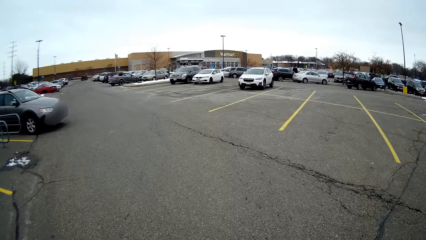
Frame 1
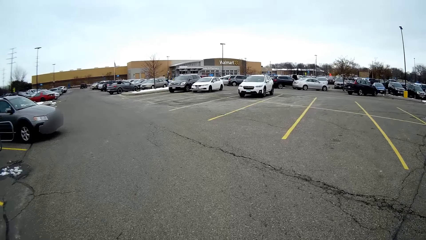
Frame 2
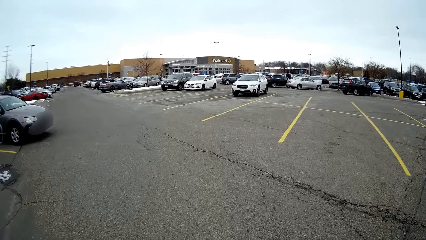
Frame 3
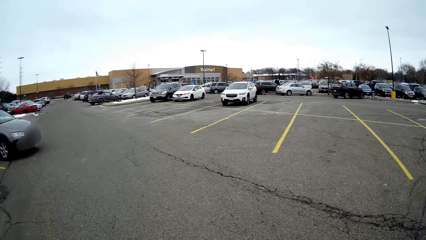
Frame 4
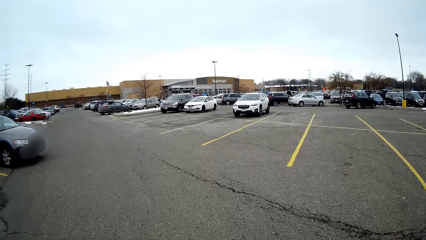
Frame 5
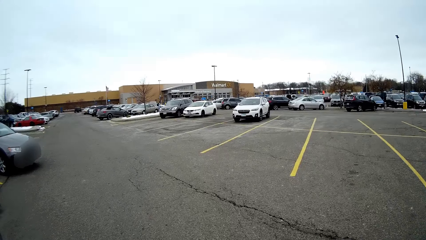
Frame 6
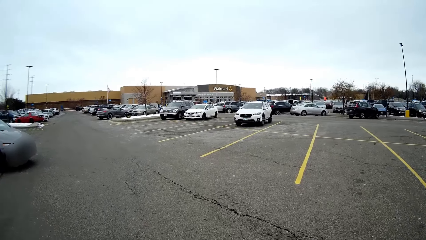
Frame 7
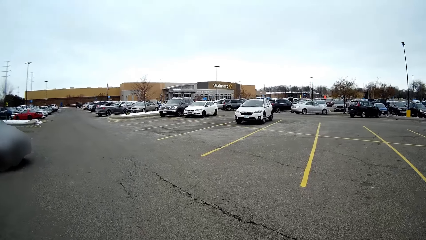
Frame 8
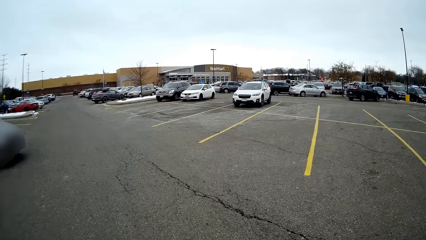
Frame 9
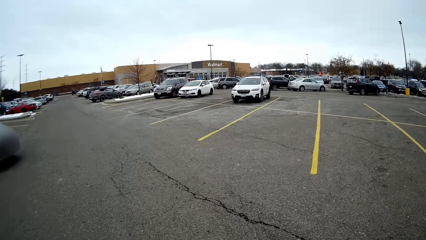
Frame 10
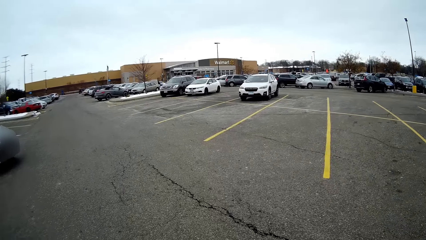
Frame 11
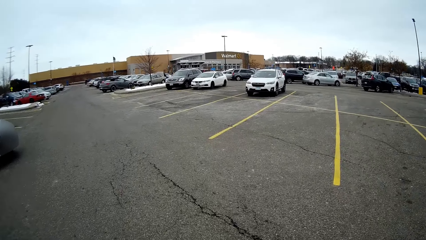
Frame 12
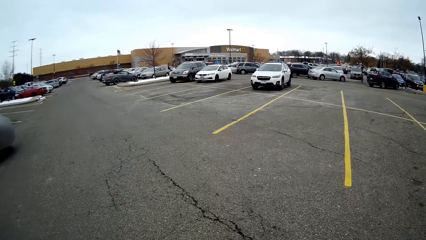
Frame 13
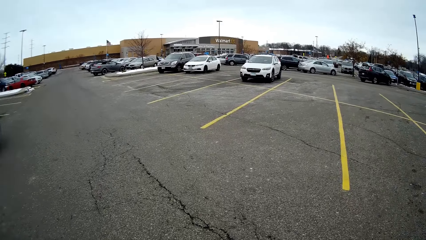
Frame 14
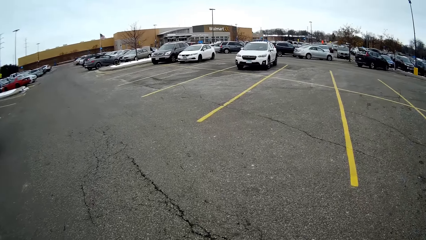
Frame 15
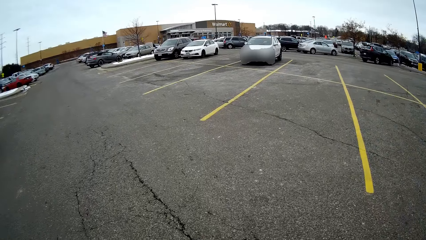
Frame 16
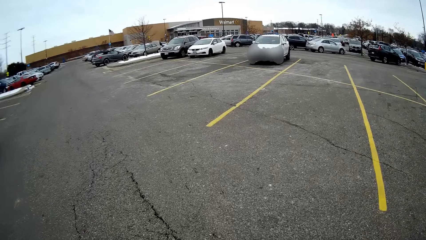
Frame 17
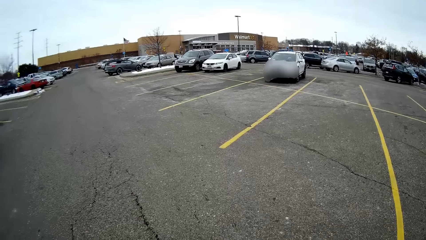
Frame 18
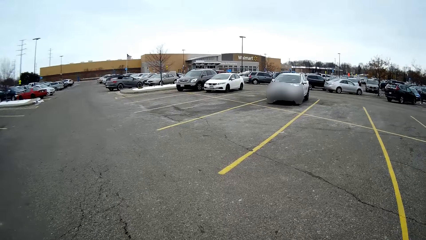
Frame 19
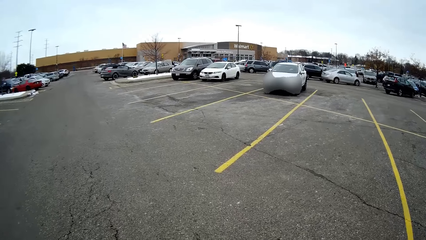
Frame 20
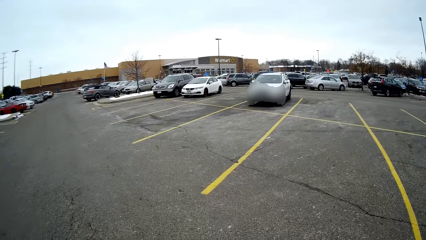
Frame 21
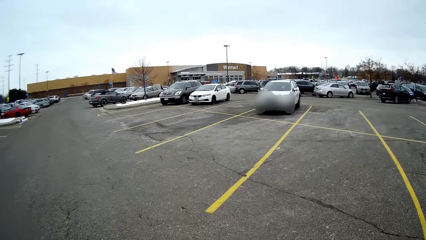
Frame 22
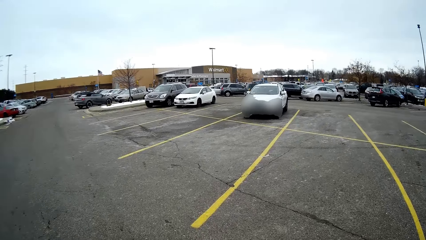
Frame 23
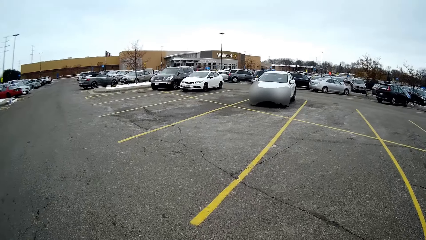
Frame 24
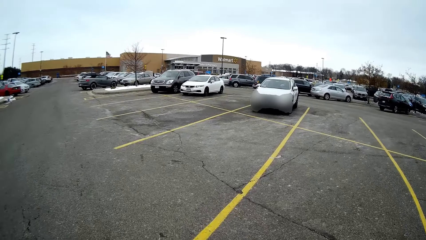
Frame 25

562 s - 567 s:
A person talks with the camera wearer. The camera wearer talks with the person.

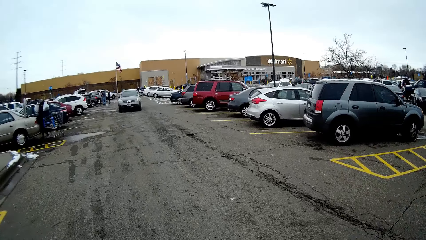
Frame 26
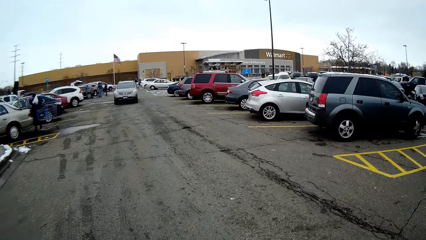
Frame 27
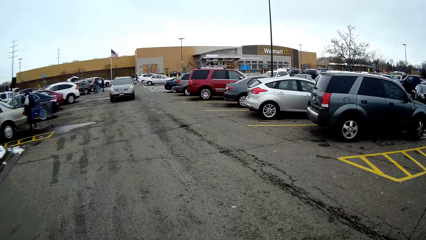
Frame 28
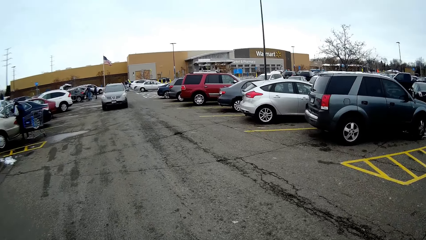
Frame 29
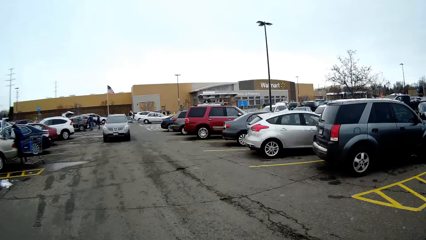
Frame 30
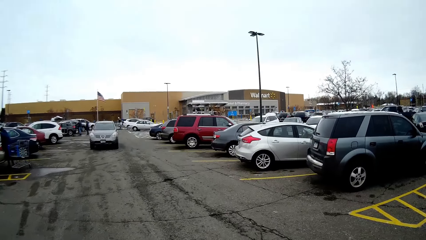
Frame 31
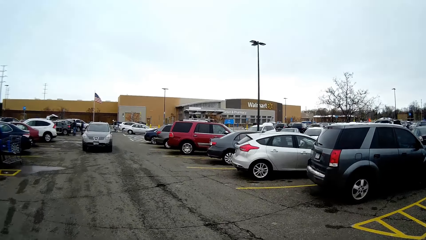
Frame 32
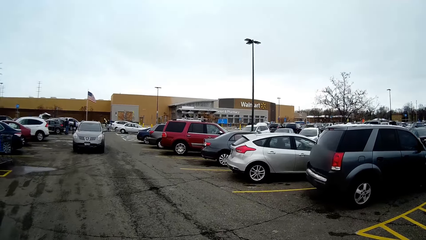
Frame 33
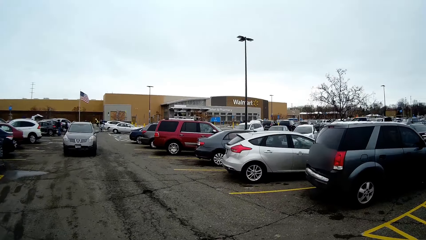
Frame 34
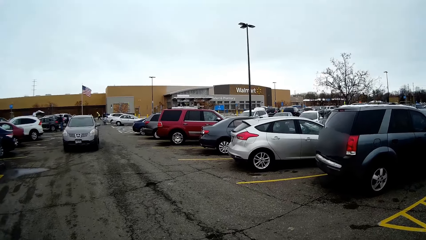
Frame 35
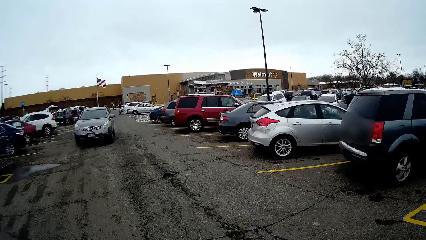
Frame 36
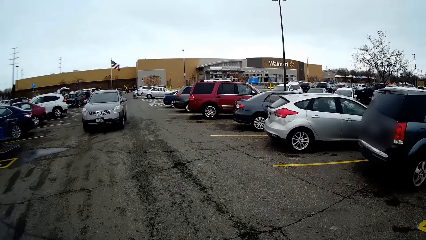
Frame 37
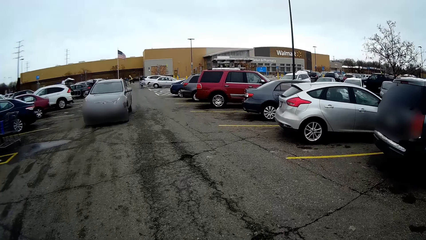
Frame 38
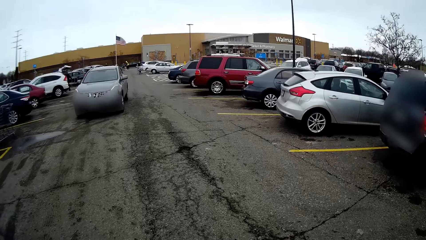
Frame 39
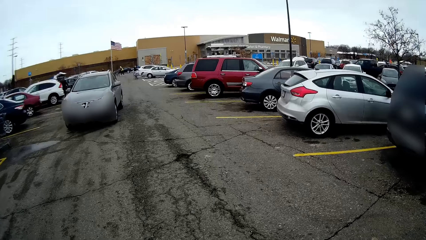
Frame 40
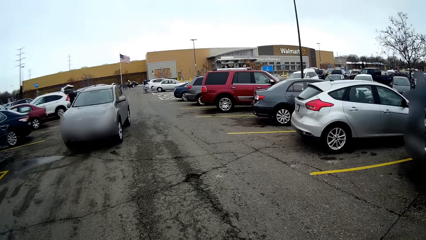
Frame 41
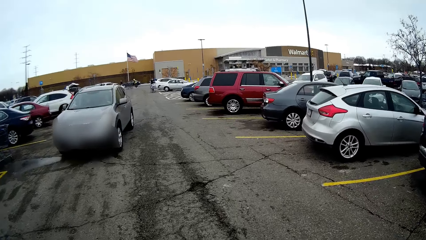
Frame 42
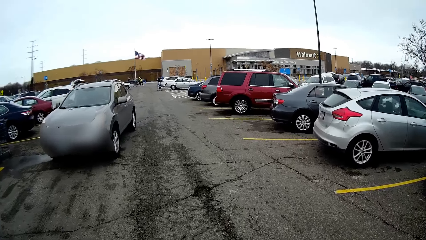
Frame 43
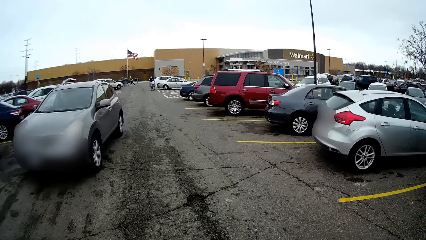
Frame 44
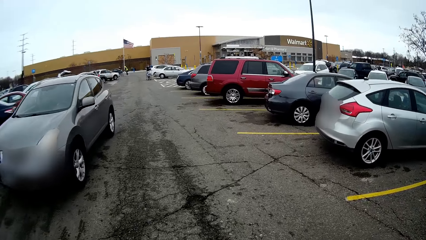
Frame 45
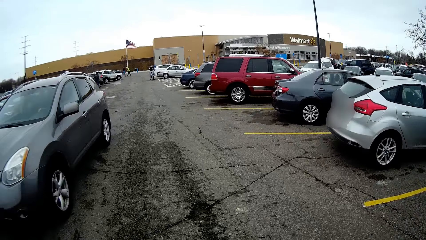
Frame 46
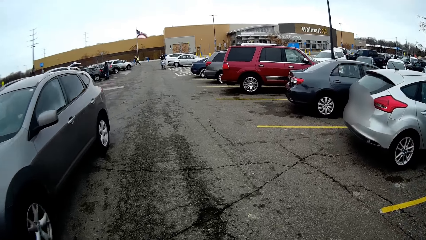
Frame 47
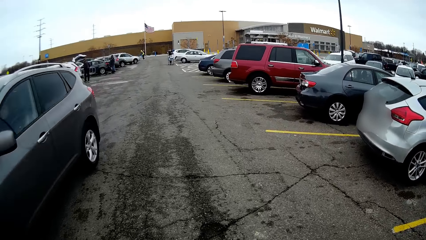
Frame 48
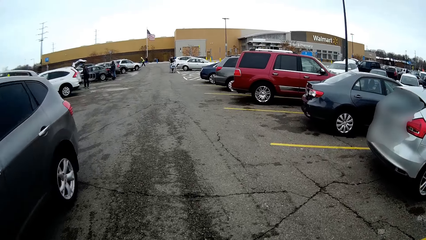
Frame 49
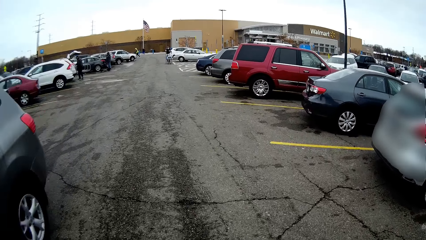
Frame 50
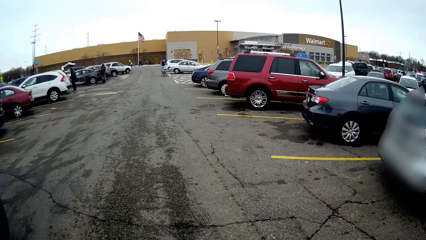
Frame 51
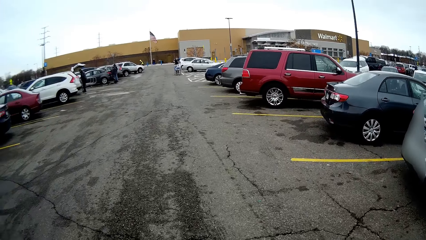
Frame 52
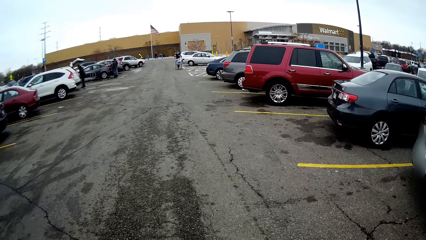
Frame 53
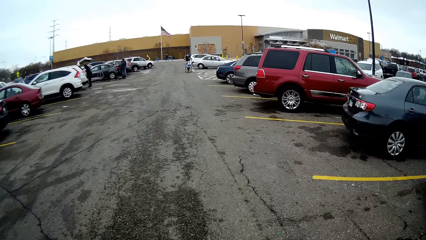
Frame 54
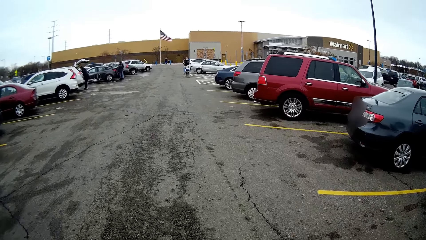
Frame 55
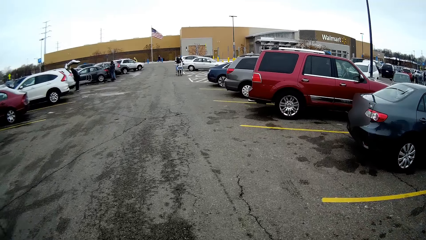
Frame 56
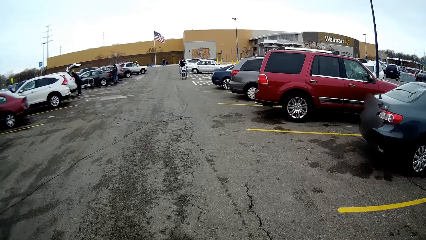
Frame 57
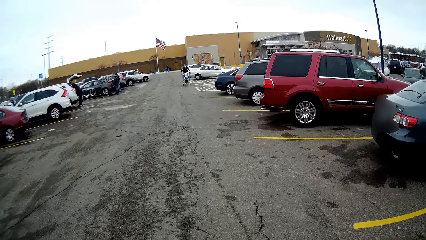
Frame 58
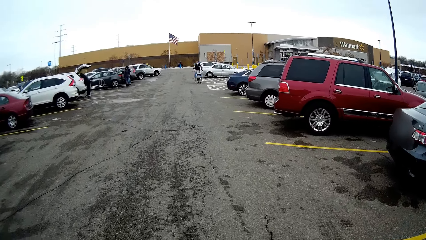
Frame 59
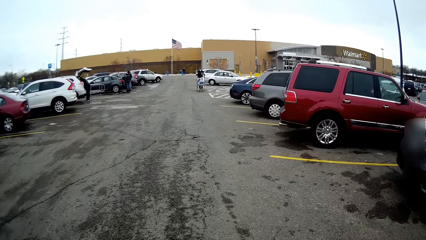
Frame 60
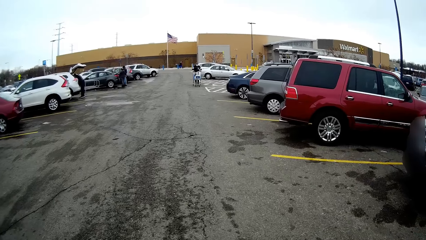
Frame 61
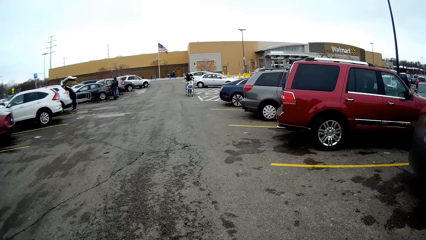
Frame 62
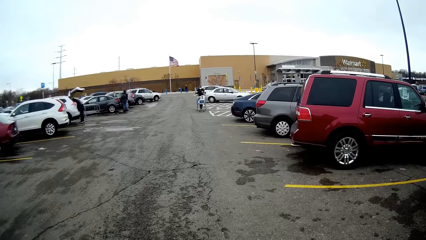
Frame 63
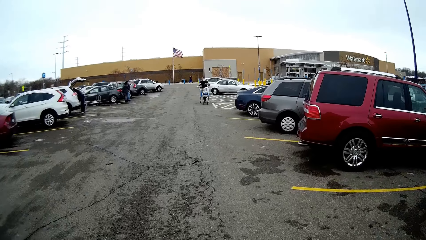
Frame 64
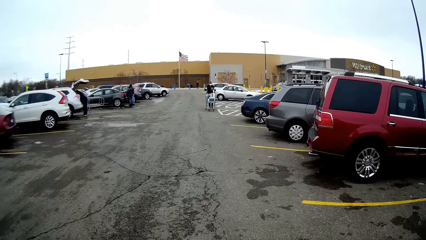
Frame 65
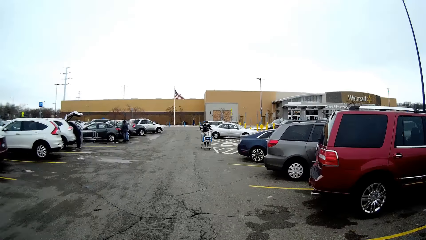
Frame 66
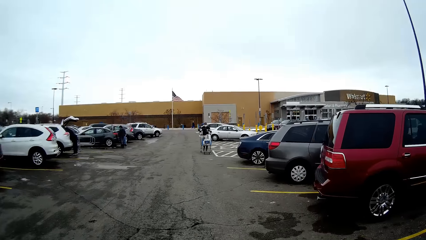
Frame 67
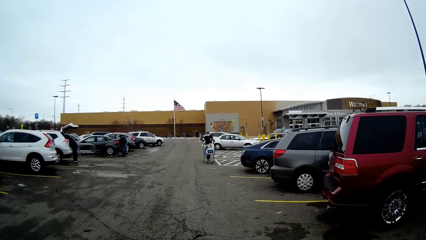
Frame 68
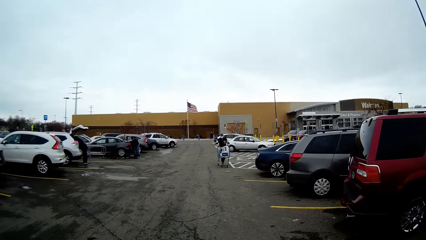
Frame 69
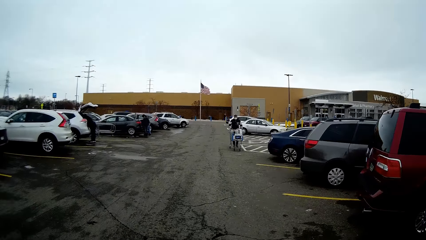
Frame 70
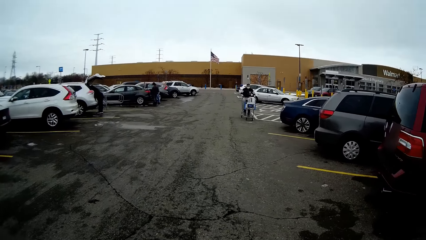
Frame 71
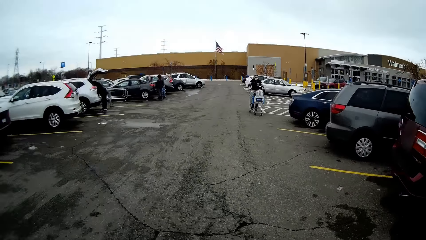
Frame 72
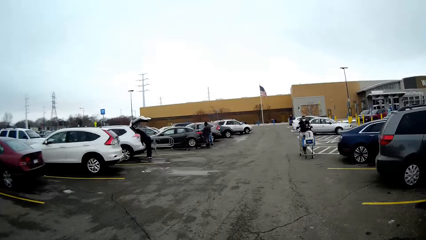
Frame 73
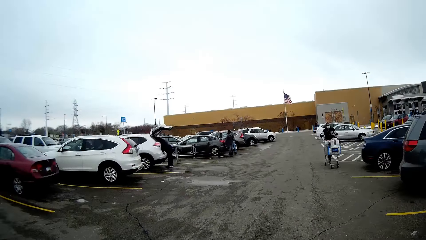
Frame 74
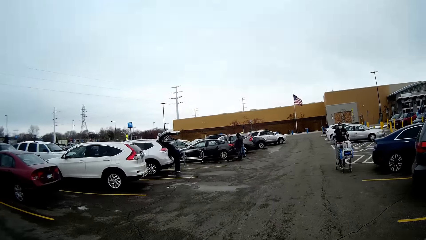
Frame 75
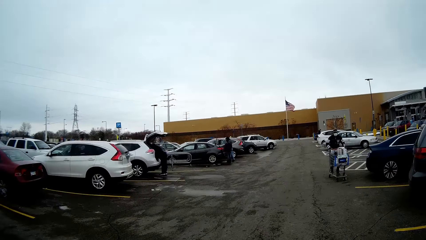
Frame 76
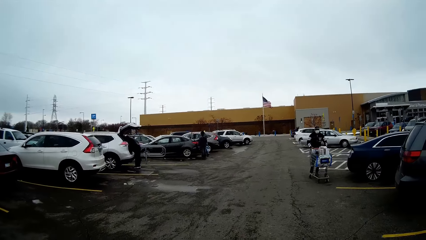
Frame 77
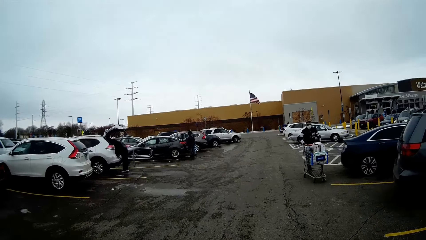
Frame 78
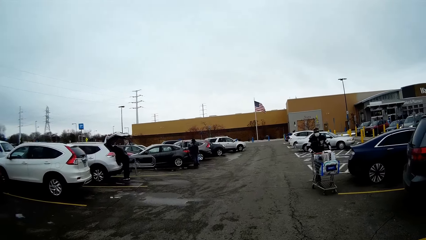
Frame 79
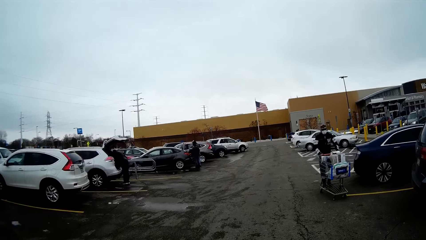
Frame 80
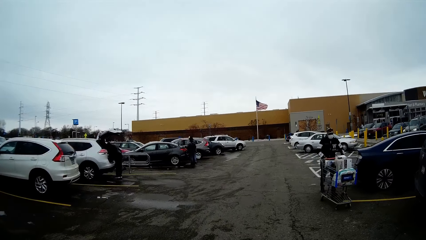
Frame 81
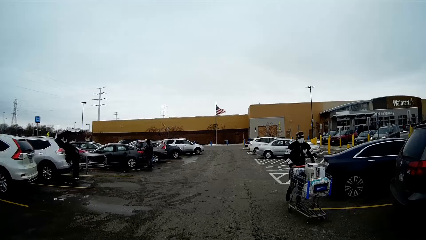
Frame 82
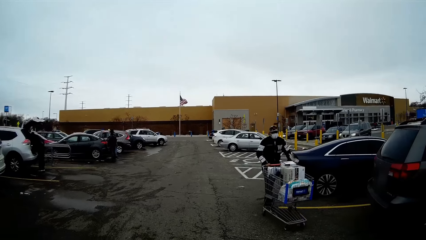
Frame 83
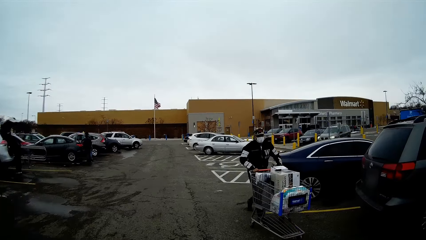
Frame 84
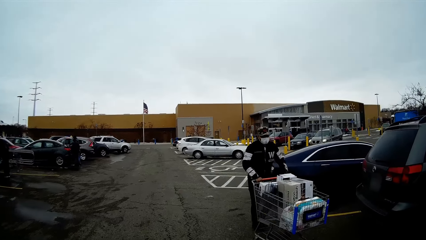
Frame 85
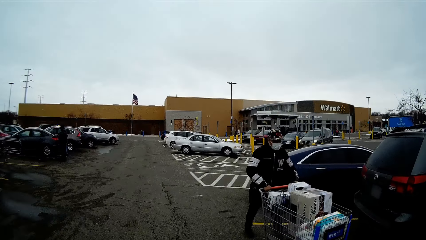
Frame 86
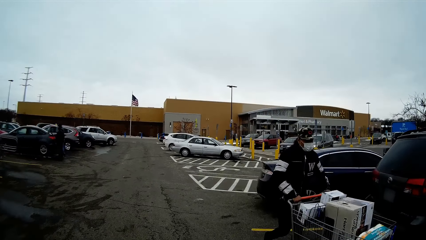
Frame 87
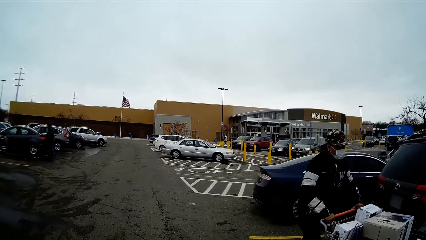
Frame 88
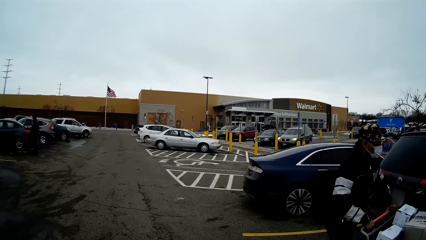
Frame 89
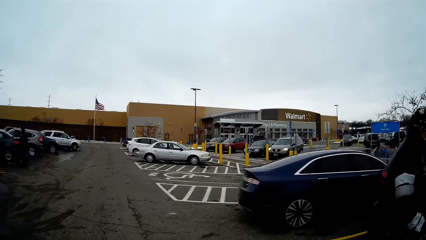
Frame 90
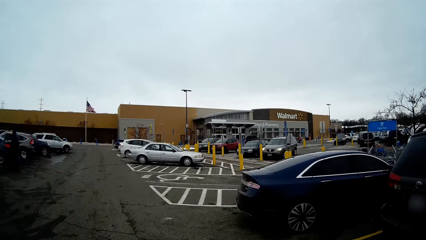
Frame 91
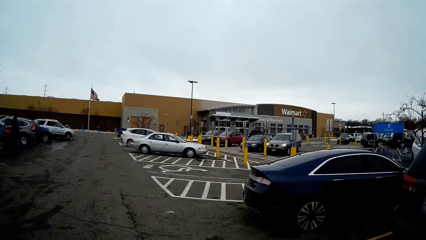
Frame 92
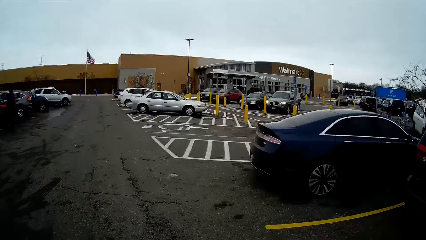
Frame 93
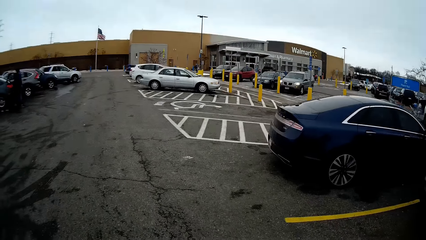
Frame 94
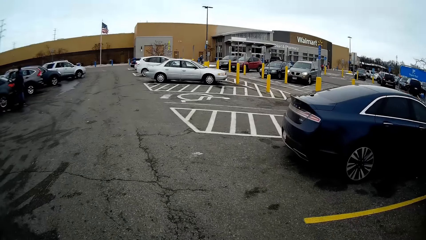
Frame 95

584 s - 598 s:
The camera wearer walks on the road. They talk with a person. They walk on the road with the person. The person talks with the camera wearer. The camera wearer walks on the road. They look around. The person talks with the camera wearer. The camera wearer walks on the road with the person.
